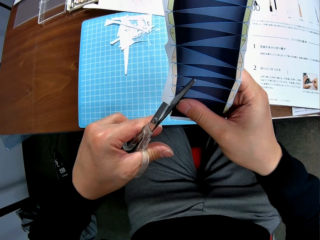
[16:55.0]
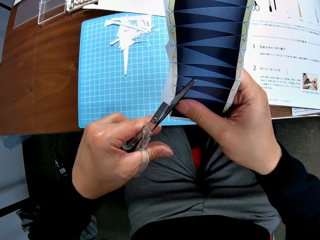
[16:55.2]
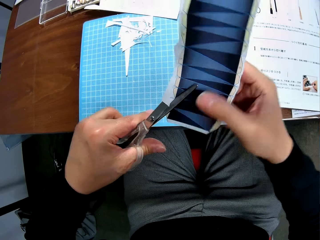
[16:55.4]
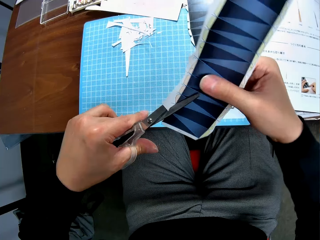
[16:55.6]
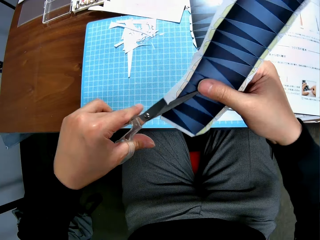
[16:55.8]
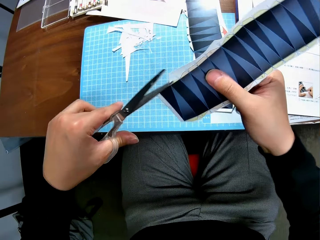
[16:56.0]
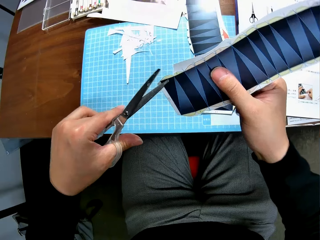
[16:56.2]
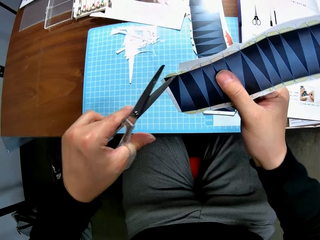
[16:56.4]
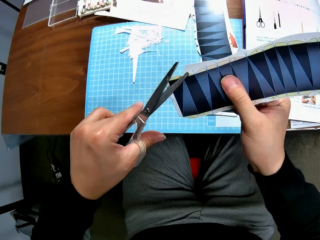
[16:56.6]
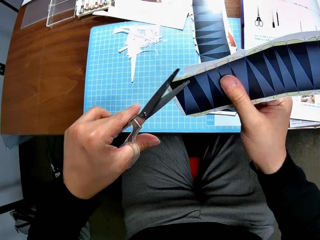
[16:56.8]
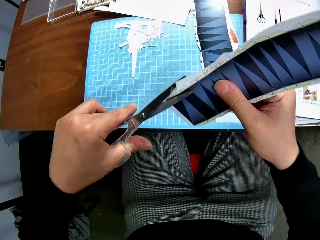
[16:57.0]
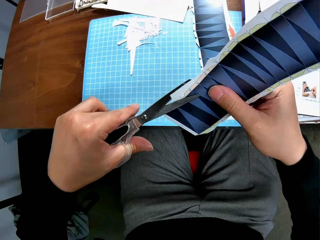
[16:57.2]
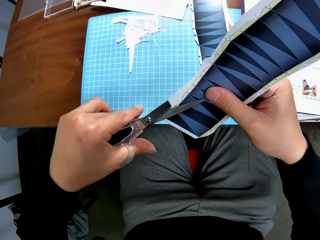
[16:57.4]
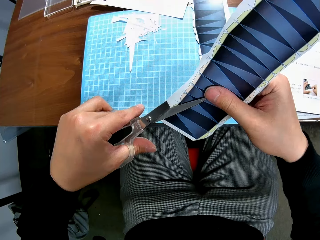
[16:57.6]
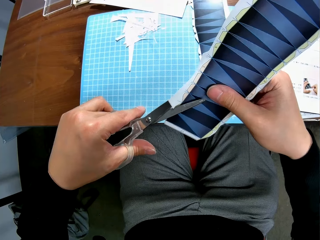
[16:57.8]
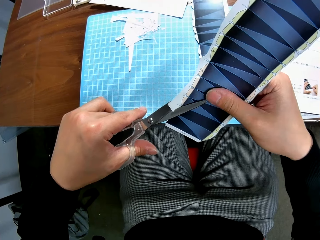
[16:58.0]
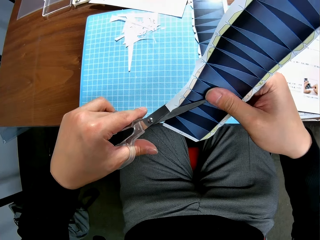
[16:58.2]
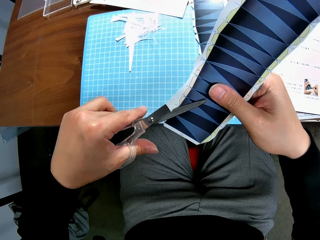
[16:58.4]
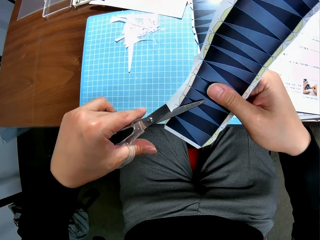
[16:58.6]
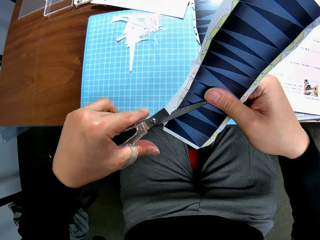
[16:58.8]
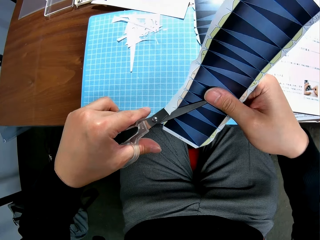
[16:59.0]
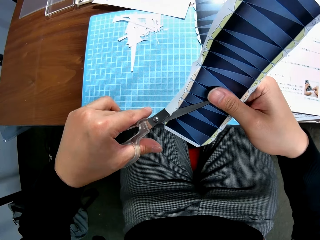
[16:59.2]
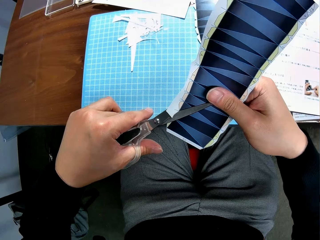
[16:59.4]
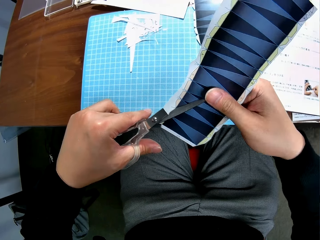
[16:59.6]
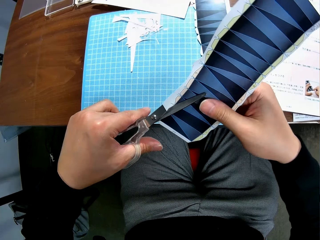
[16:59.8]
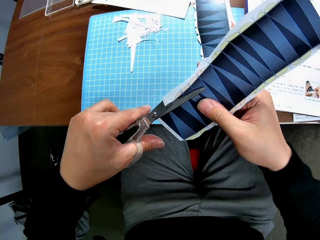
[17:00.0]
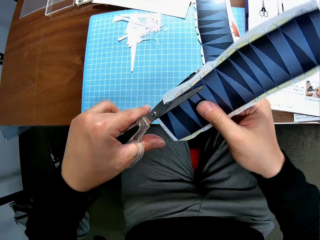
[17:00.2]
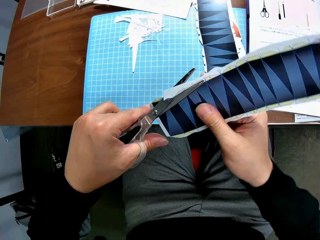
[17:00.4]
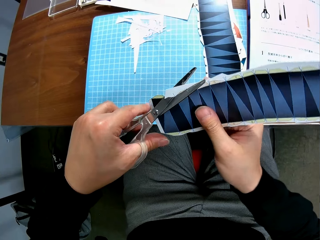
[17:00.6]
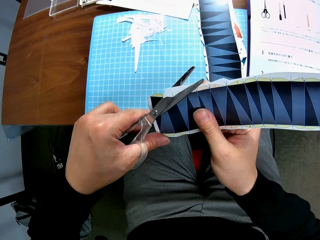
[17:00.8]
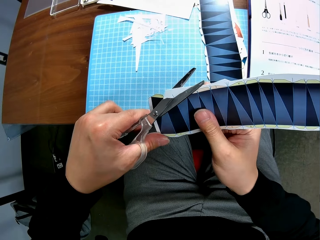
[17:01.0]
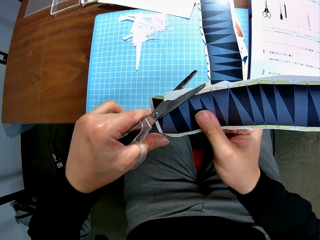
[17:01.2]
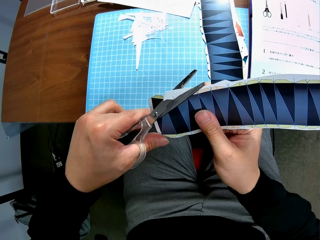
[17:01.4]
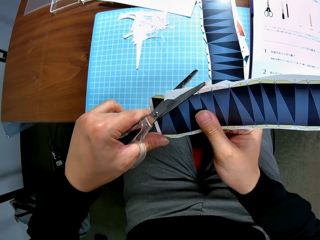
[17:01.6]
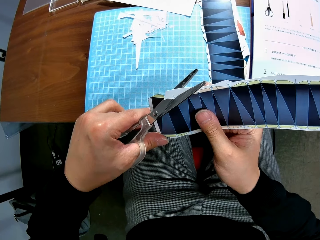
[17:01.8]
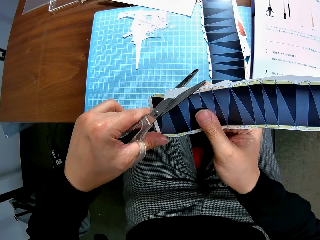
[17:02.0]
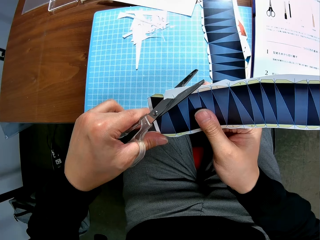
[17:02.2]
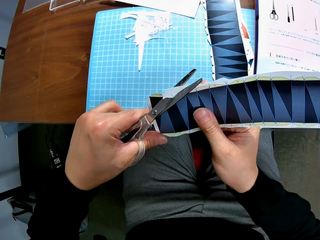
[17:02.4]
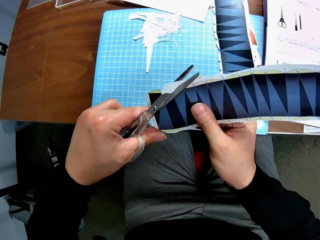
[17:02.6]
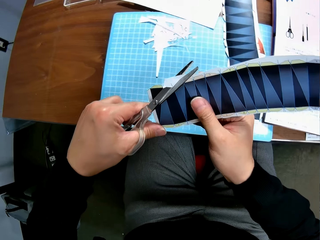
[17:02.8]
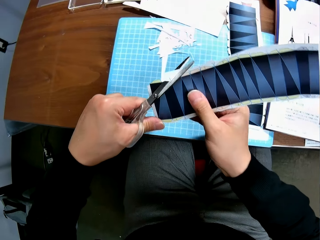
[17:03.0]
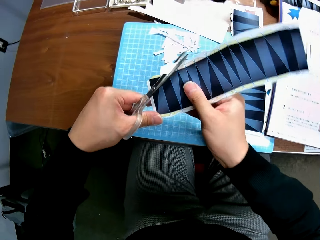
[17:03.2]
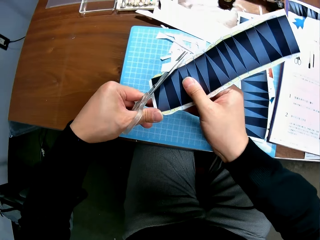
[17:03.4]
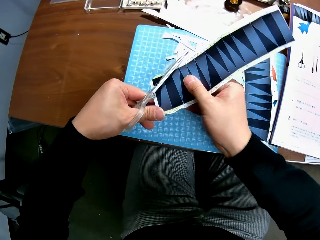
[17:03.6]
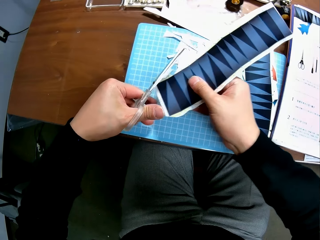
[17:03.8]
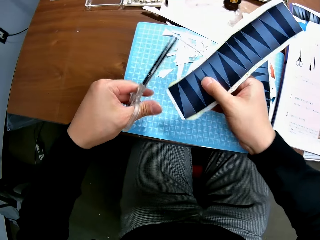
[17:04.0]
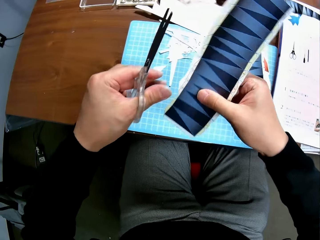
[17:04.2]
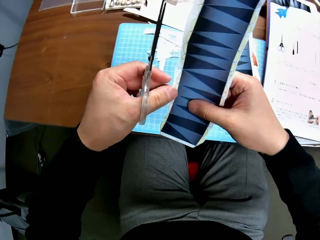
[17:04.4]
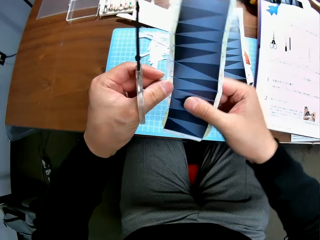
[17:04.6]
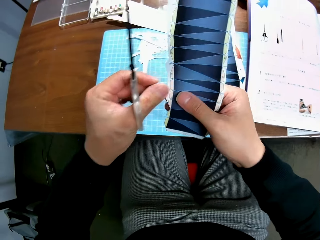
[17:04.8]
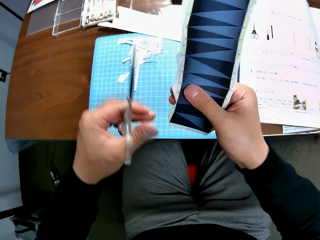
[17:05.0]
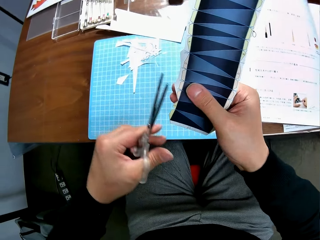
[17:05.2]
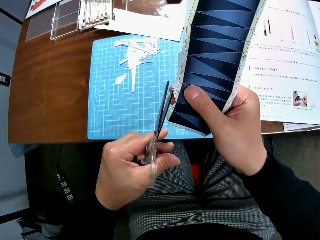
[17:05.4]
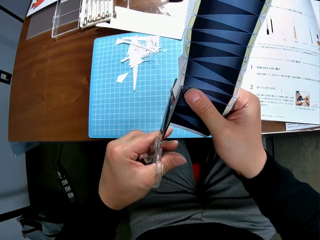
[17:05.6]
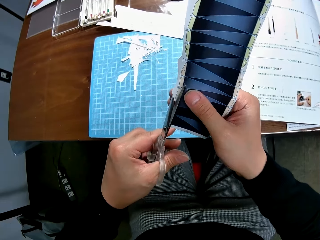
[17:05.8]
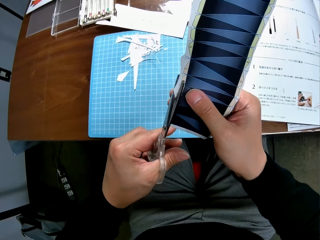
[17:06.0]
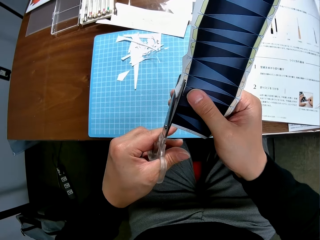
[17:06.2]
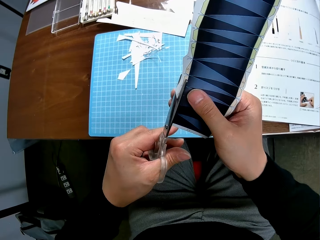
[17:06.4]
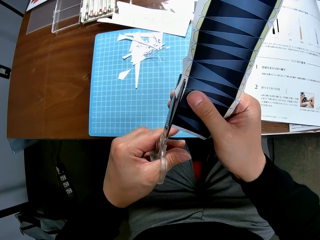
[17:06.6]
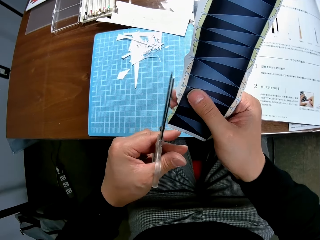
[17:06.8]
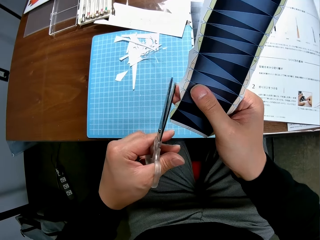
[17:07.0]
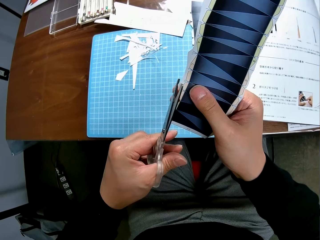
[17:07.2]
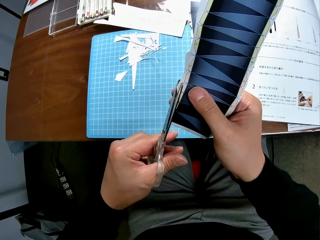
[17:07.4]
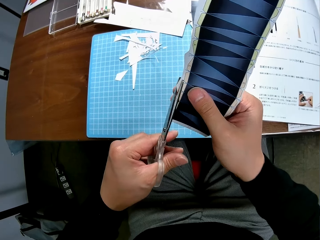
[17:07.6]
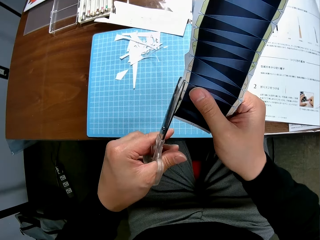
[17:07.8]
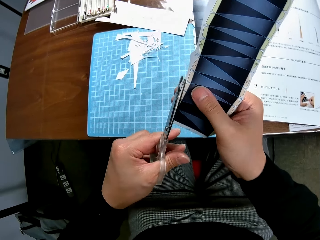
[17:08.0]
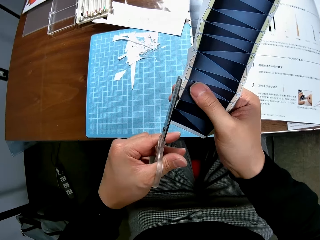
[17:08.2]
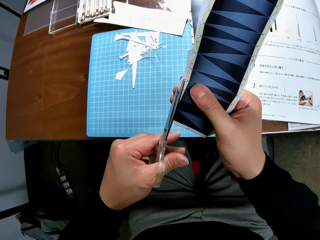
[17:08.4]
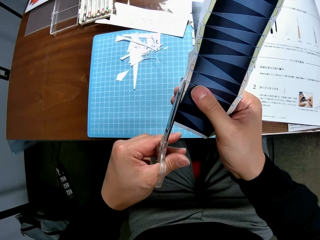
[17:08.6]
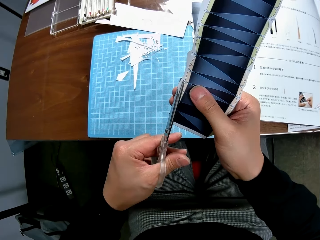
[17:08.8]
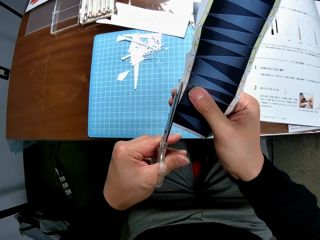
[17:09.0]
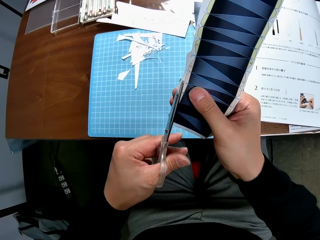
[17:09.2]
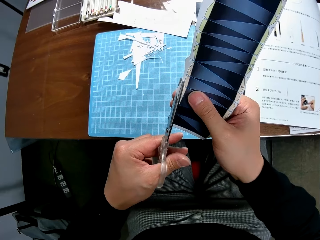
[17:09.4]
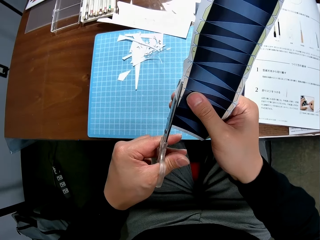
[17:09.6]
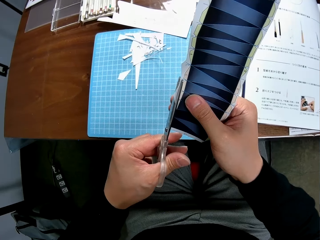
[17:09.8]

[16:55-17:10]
The camera wearer adjusts the paper. They cut the paper. They drop a cut piece of paper on the cutting mat on a table. They adjust the paper. They cut the paper.

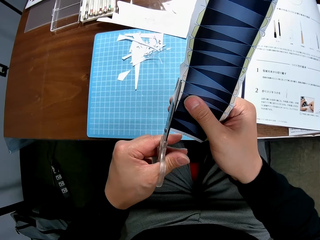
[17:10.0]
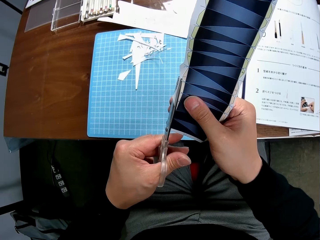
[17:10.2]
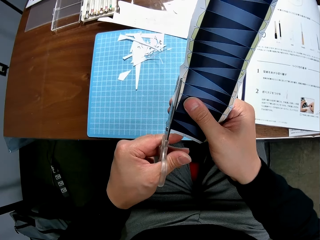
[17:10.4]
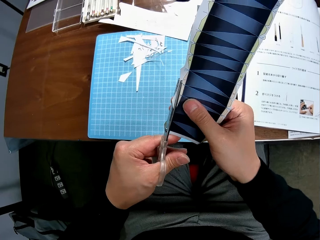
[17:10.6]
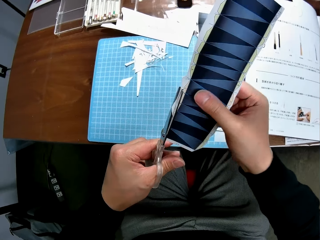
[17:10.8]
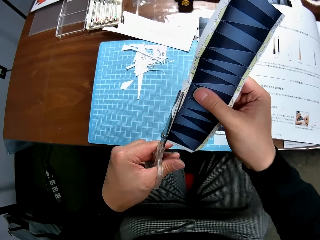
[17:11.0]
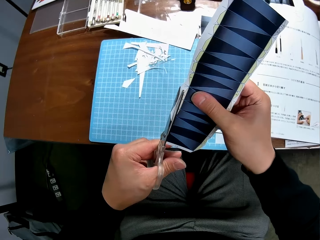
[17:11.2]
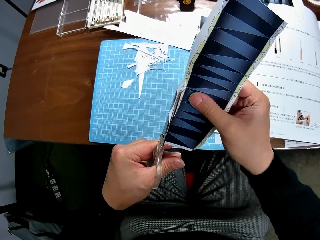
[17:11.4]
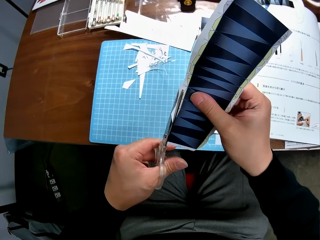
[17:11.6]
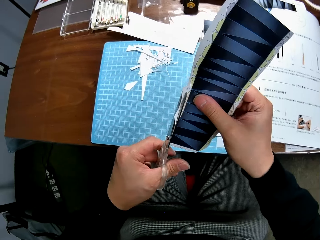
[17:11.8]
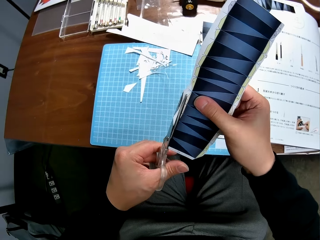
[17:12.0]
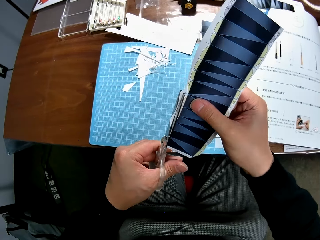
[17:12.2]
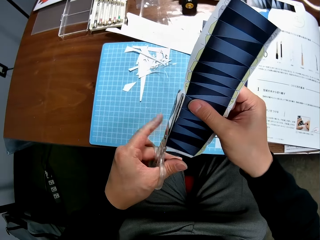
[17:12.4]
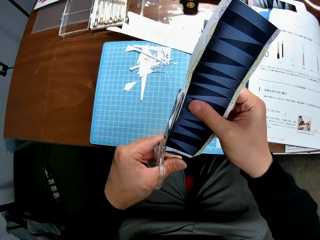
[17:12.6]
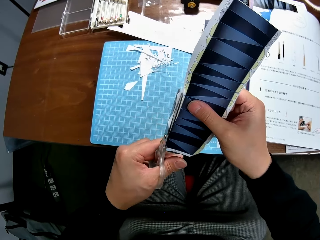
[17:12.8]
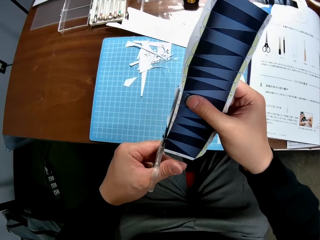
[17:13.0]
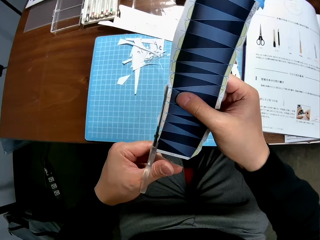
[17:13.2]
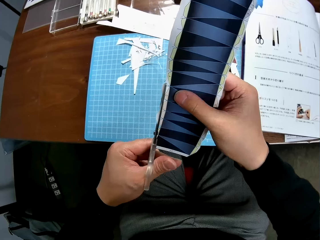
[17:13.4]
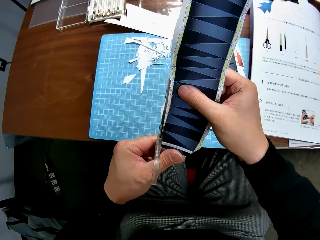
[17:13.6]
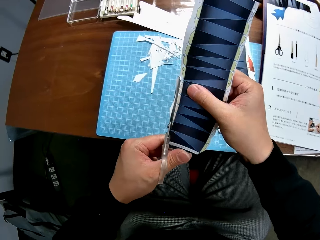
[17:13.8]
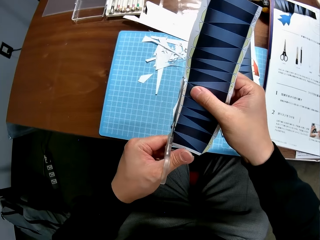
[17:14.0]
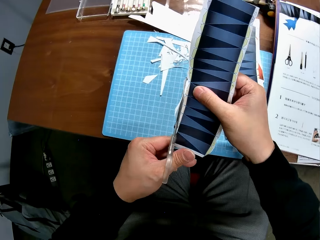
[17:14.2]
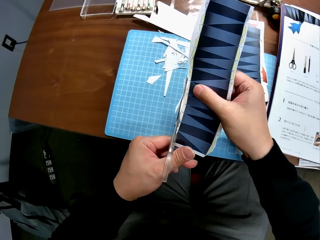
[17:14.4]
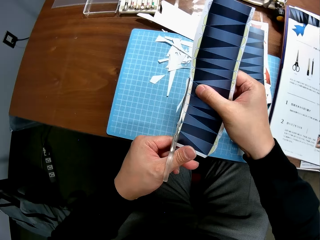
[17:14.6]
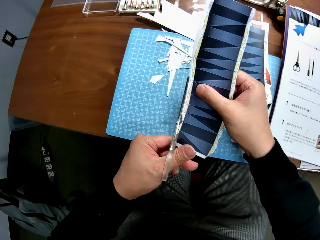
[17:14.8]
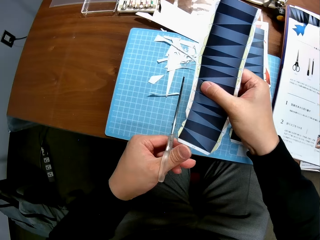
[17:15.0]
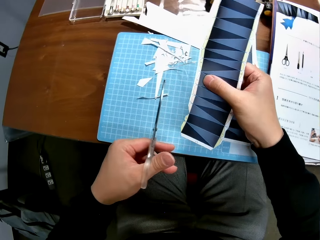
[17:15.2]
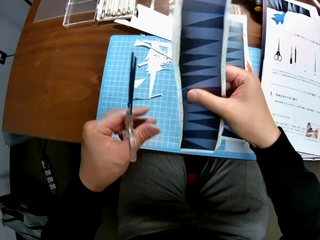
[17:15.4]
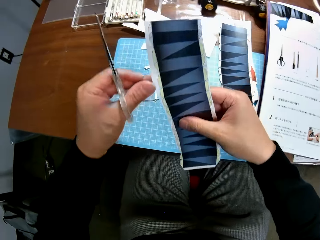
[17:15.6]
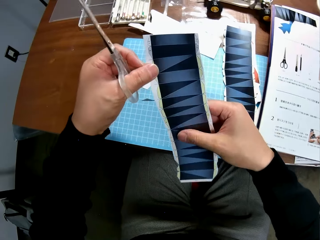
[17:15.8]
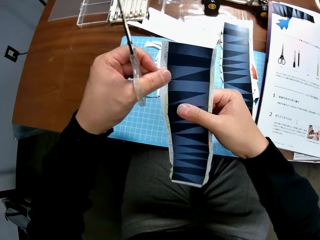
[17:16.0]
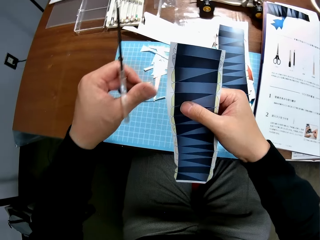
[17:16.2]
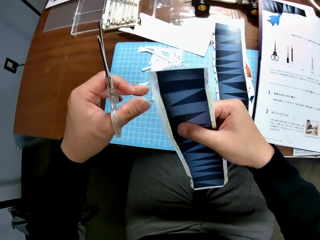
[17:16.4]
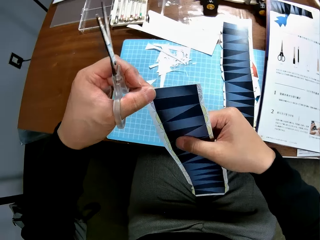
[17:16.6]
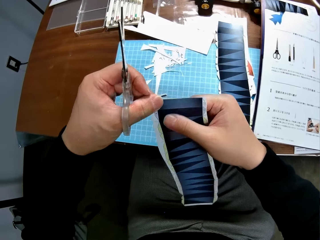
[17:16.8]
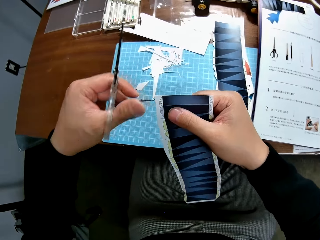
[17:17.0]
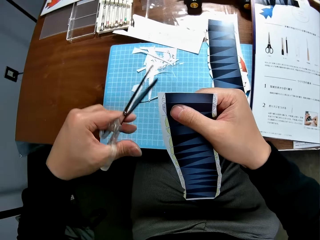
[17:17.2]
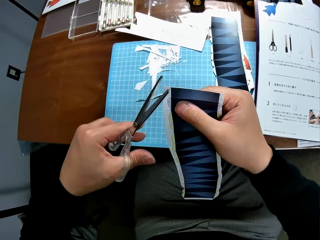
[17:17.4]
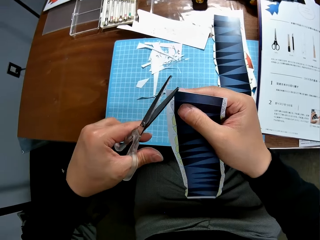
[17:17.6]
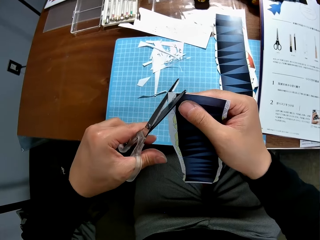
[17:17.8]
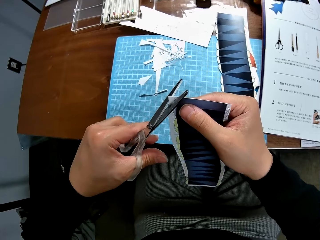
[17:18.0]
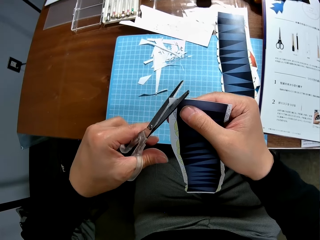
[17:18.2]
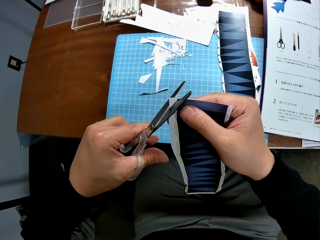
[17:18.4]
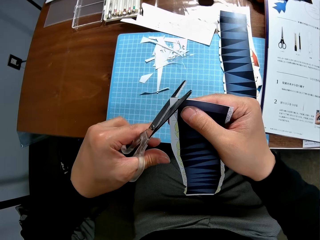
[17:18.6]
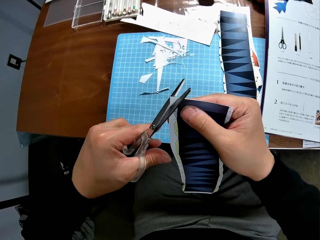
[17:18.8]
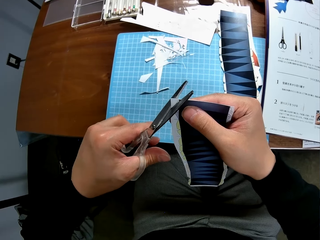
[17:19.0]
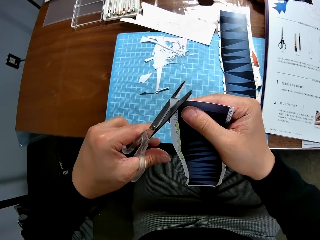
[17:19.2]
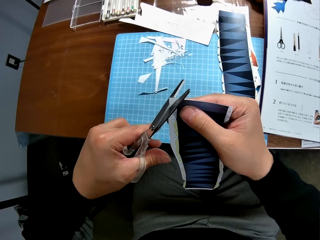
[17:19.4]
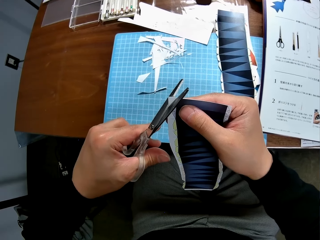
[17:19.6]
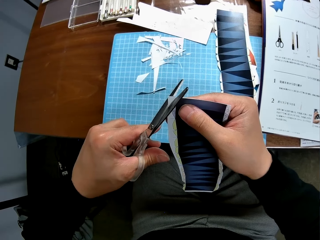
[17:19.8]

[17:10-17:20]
The camera wearer drops a cut piece of paper on the cutting mat on a table. They adjust the paper. They cut the paper.
